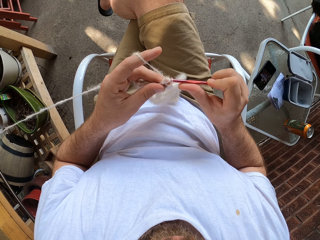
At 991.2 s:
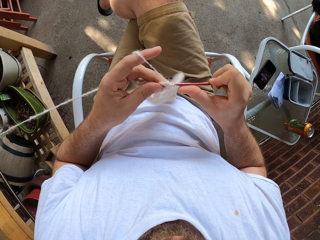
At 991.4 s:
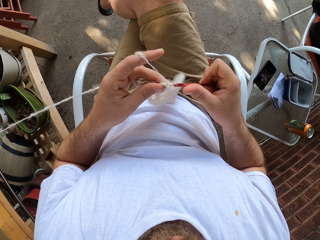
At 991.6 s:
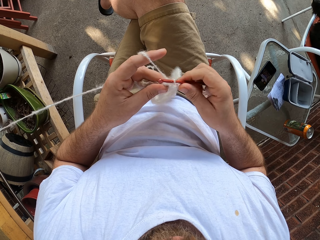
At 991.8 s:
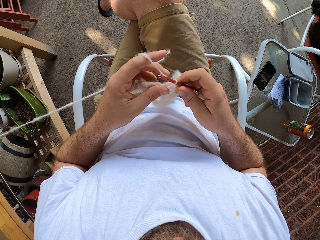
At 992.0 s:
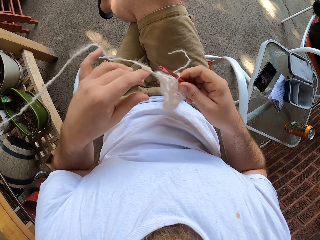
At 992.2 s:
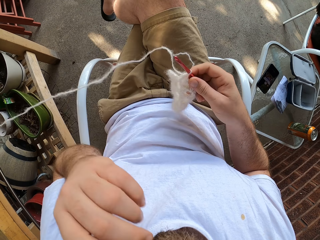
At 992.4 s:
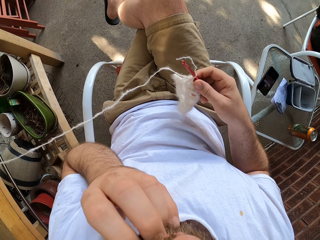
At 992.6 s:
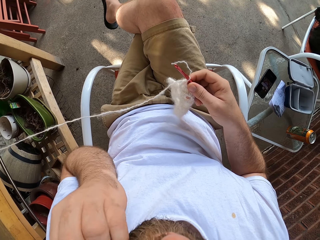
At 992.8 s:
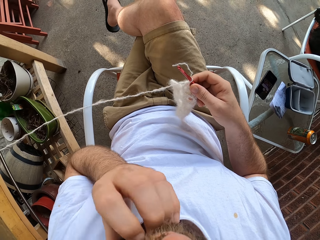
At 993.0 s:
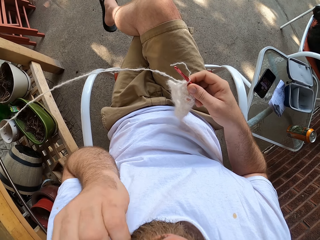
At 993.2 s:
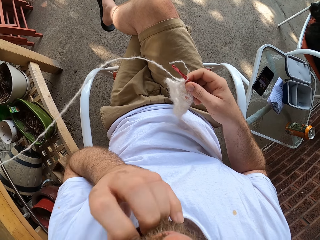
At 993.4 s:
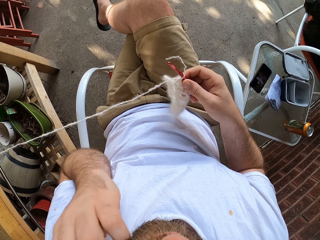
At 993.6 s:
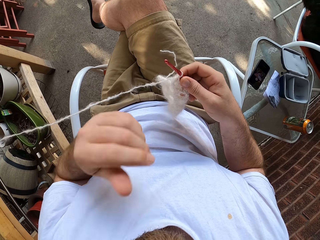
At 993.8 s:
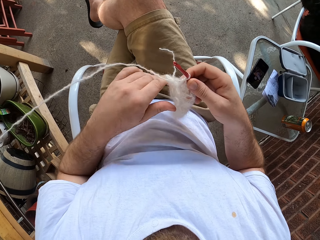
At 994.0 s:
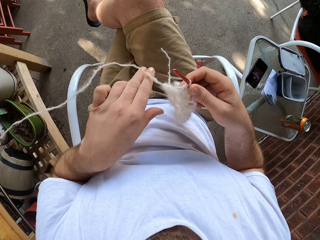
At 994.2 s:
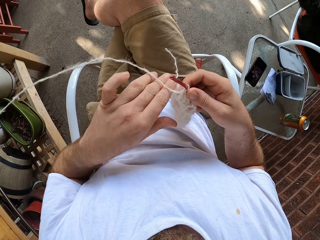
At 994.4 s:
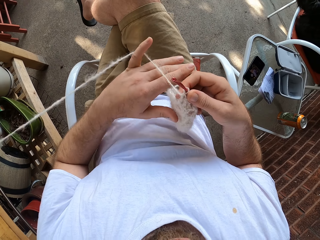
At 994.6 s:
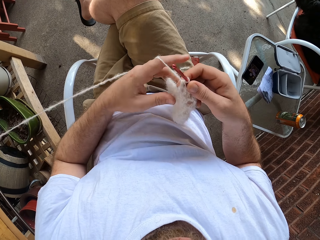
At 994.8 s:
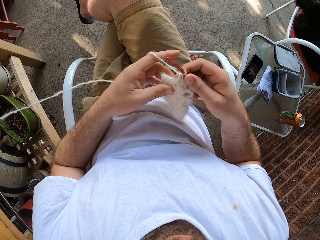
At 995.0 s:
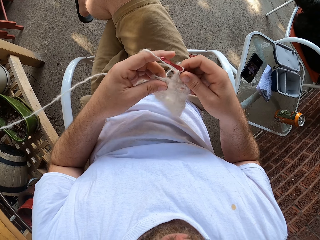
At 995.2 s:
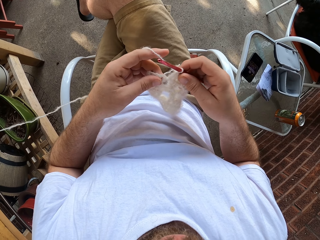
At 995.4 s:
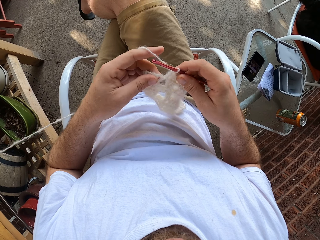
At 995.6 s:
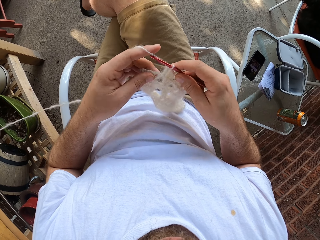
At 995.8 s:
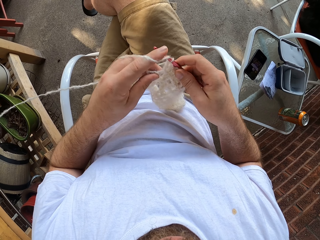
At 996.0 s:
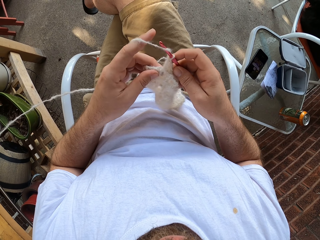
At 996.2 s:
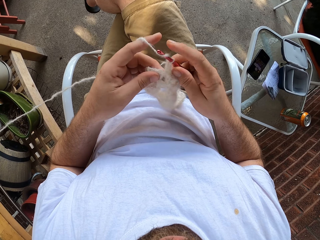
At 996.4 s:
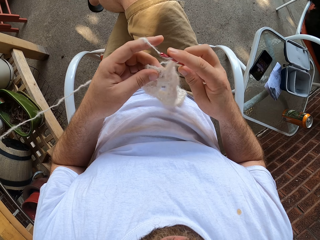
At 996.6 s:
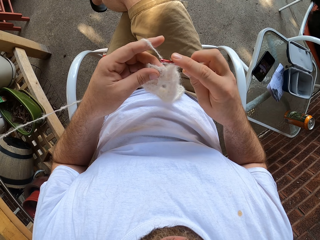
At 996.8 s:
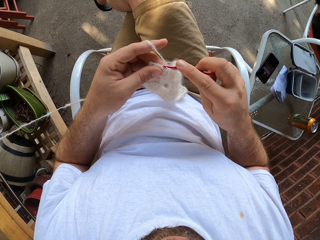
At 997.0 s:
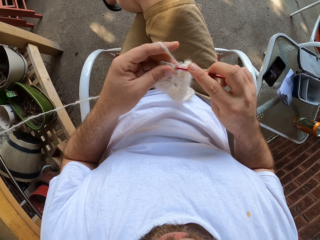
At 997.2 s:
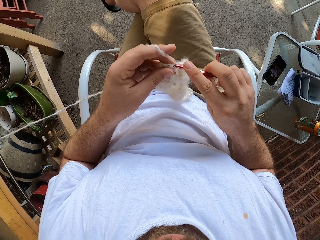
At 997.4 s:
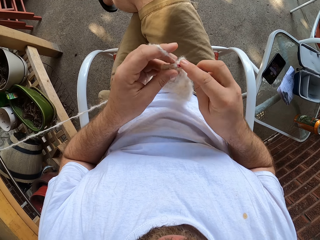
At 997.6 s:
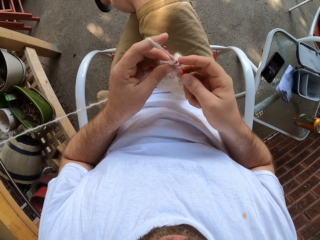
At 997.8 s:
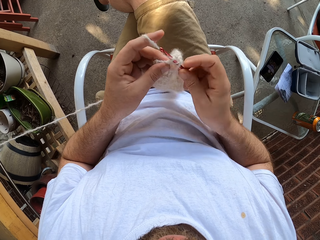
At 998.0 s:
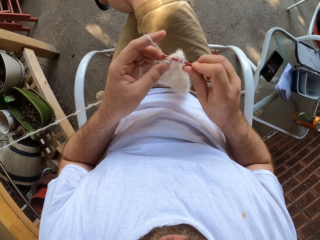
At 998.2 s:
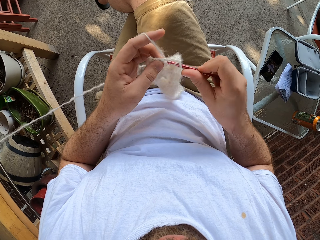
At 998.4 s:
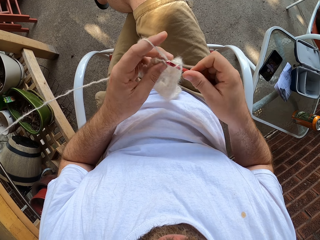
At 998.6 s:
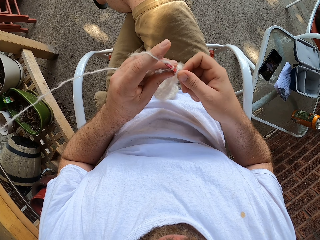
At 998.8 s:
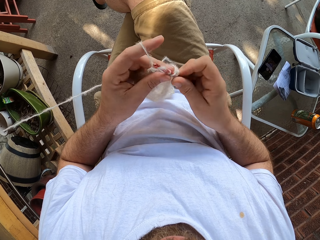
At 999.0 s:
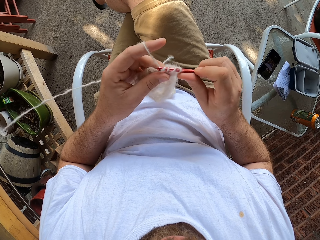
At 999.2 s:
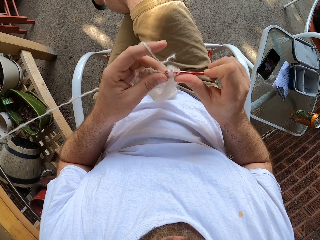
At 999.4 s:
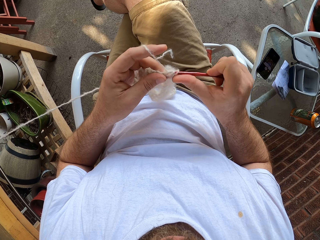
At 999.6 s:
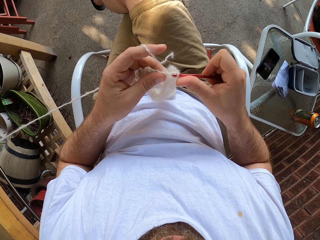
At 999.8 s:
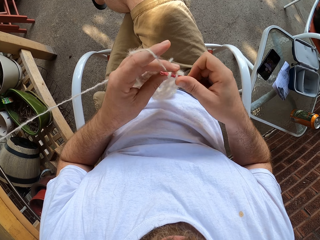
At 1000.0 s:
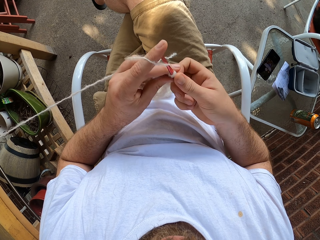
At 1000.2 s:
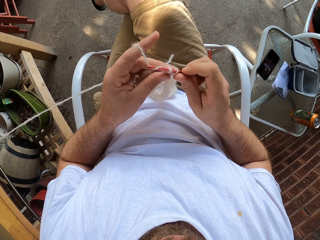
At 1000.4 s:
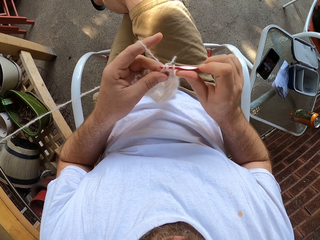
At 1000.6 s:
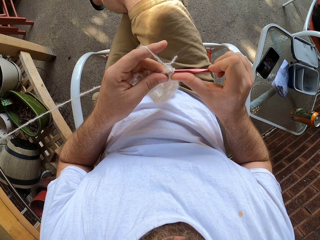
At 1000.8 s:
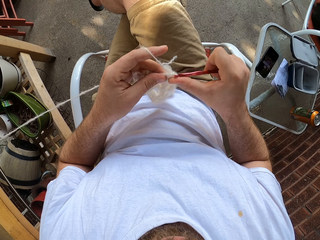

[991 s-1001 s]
The camera wearer scratches his face with his left hand. He holds the yarn in his right hand with his left hand. He holds it again. He knits the yarn with the knitting needle in his right hand.

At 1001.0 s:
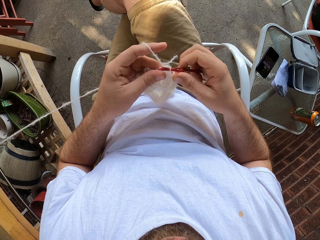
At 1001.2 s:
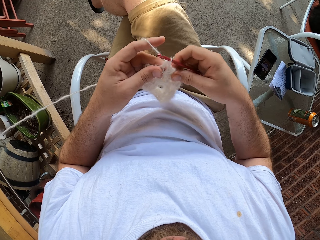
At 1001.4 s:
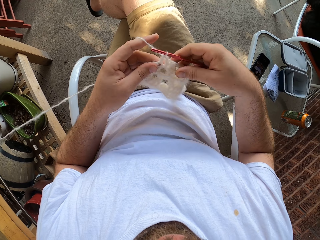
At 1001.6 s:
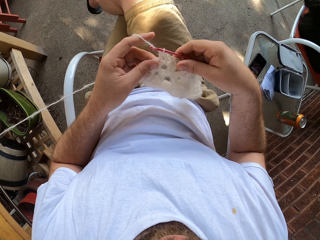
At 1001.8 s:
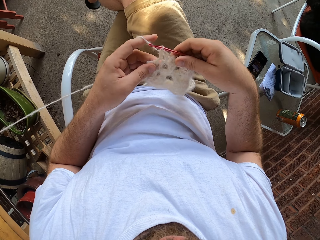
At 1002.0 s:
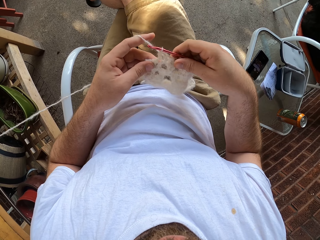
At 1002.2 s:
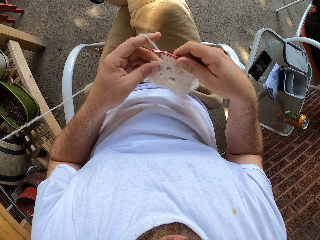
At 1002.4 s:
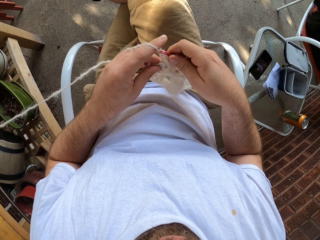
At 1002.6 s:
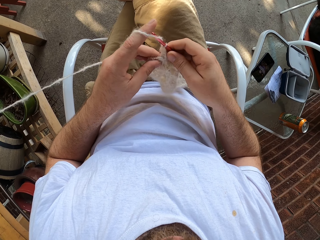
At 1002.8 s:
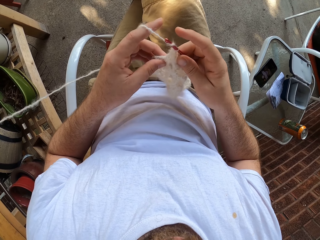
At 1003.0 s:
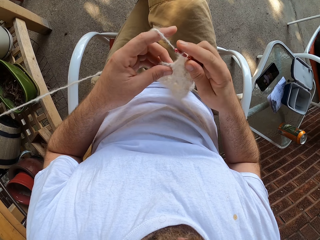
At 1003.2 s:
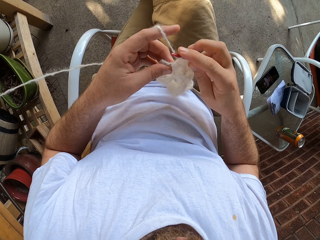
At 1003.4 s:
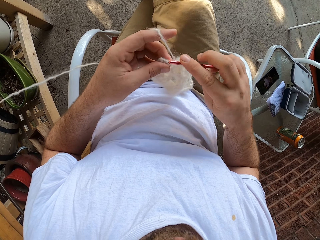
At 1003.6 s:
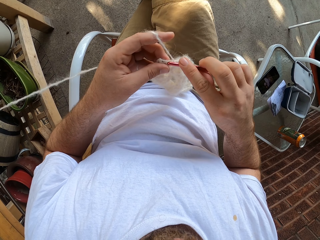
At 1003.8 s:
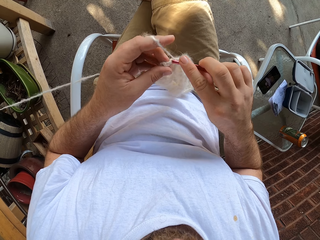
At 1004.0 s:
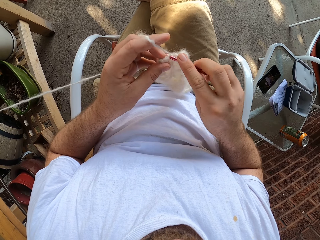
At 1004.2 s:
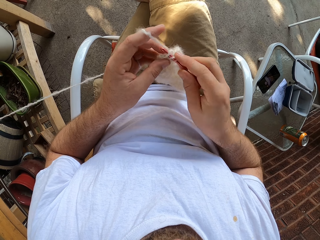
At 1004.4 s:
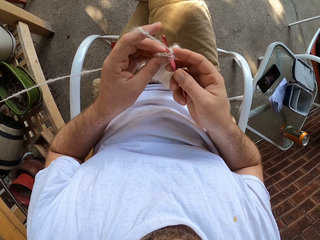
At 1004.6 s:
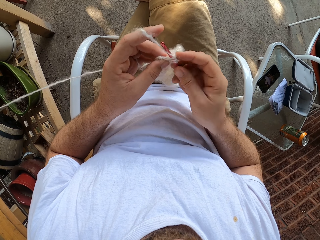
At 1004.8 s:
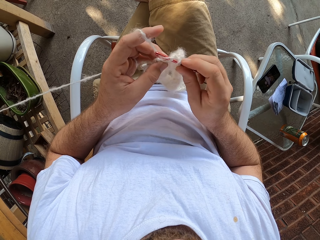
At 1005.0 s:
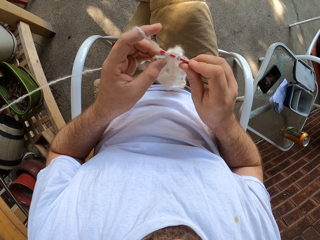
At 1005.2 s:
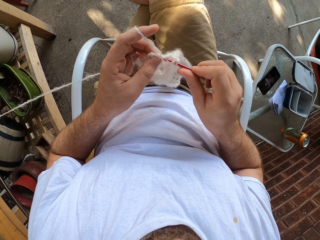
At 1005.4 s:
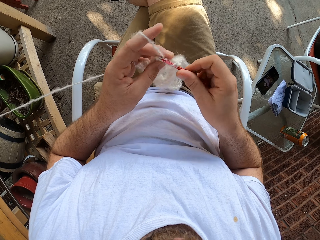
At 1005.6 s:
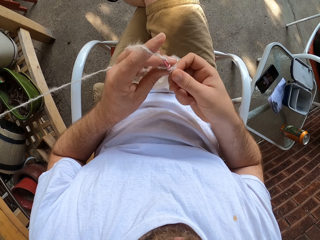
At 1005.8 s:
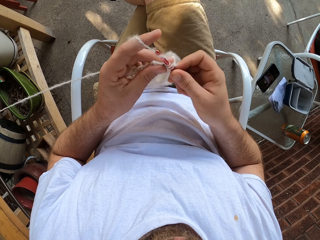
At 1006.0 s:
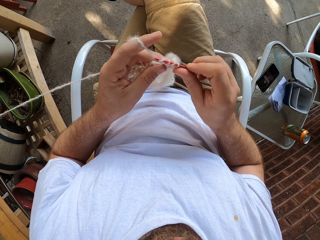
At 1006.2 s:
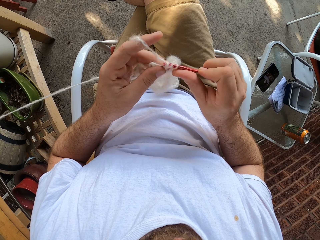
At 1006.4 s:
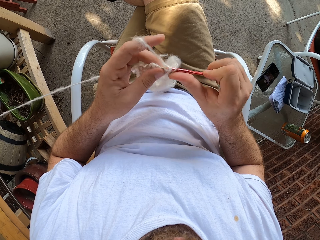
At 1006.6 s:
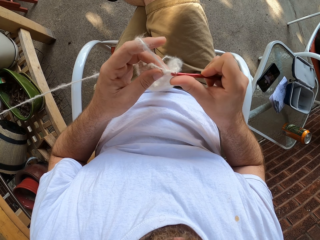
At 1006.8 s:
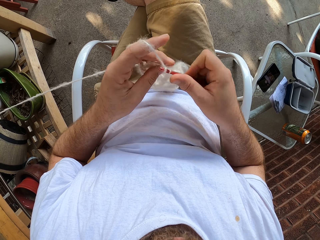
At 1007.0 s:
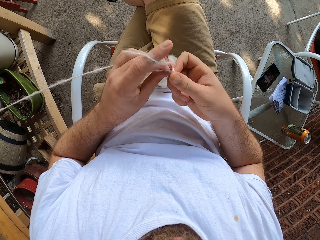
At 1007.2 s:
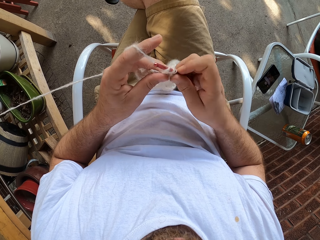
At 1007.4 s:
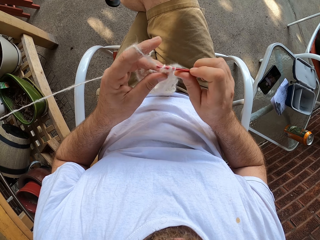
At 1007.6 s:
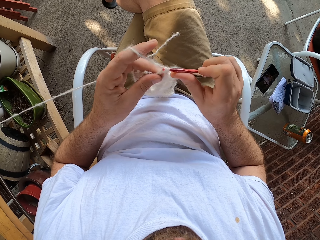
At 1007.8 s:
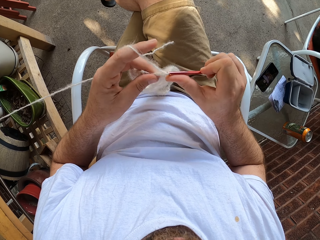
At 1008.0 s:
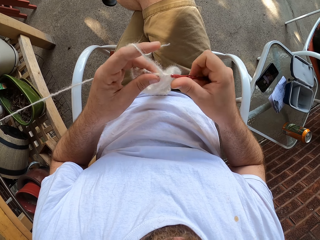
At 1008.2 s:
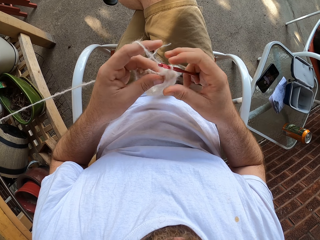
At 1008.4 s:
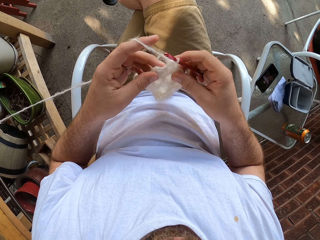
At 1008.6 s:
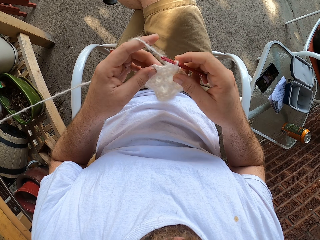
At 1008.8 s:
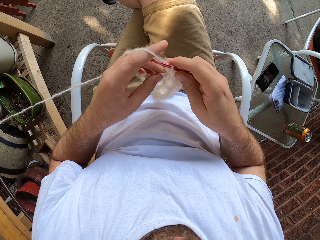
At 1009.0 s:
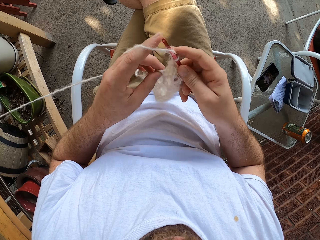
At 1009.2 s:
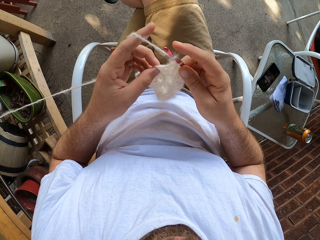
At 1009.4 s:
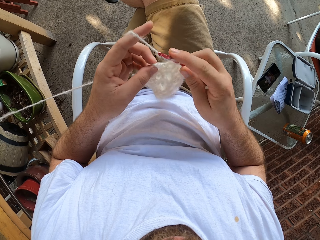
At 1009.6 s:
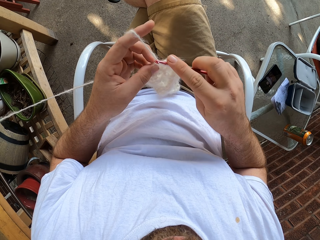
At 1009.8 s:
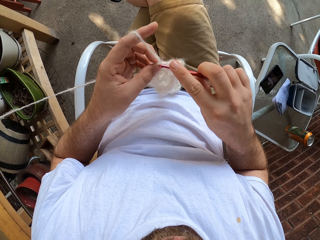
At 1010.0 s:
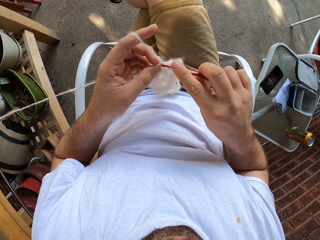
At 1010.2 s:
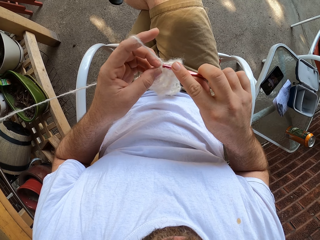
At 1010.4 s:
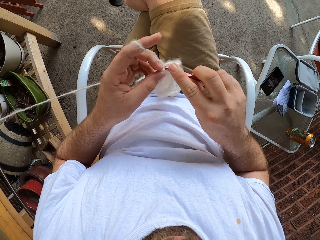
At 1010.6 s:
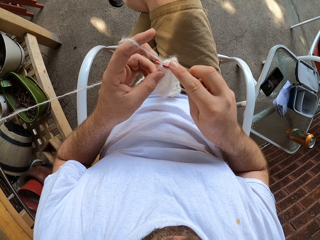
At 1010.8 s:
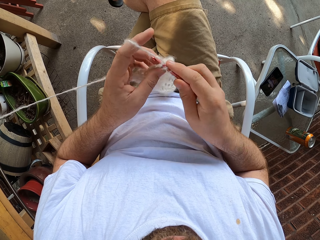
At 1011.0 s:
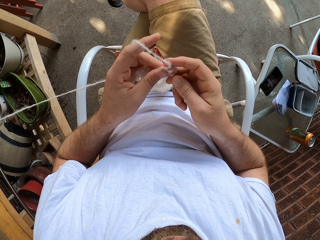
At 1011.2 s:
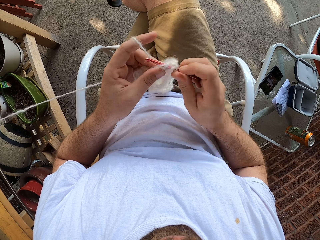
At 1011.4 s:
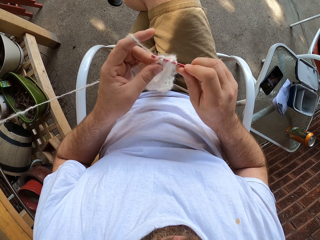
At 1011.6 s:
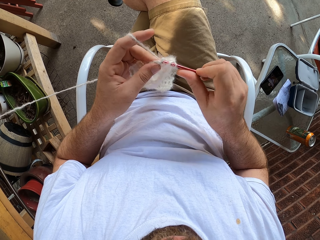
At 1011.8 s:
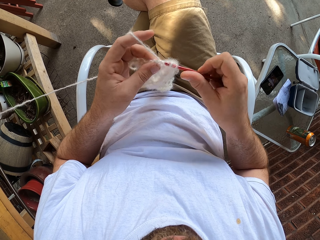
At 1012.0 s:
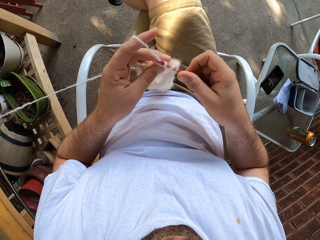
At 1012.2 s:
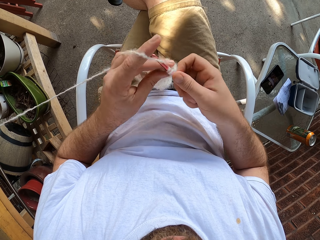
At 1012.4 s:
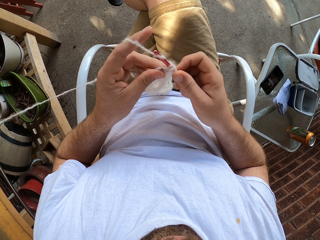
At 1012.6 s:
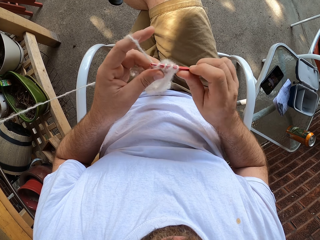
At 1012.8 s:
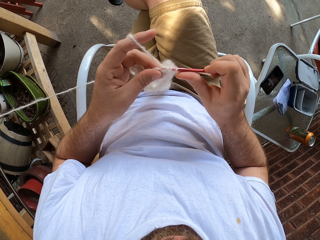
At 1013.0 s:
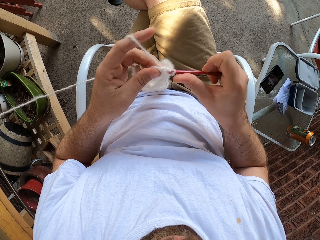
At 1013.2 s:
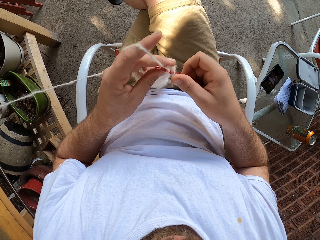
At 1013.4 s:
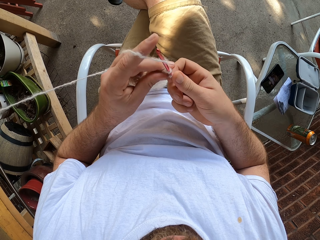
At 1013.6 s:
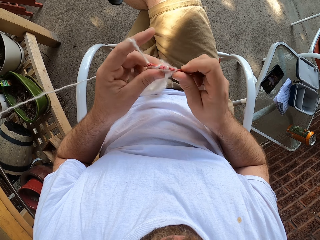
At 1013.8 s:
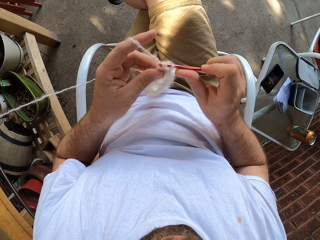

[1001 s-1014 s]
The camera wearer holds the fabric. They weave the fabric. They move the fabric with the hand. They weave the fabric.
